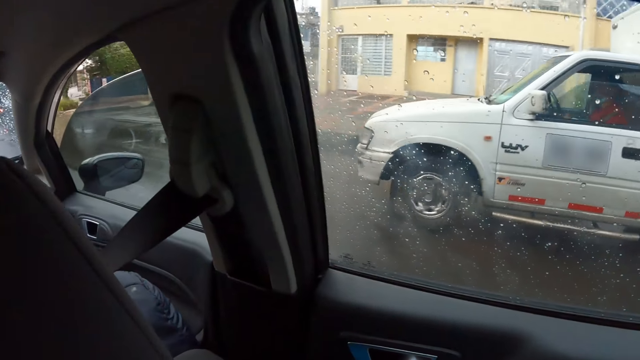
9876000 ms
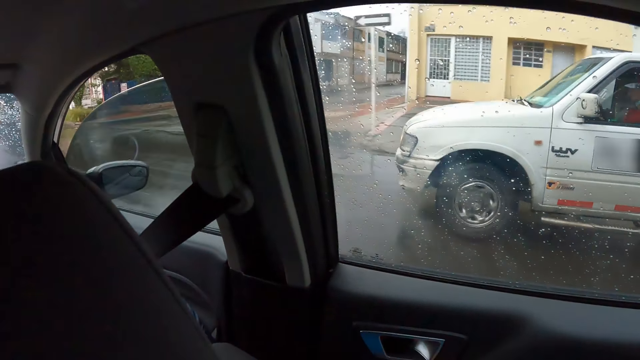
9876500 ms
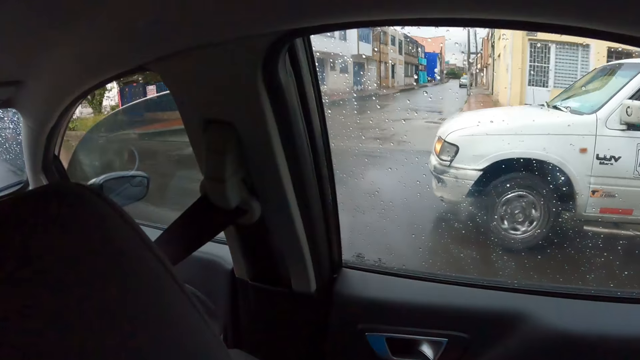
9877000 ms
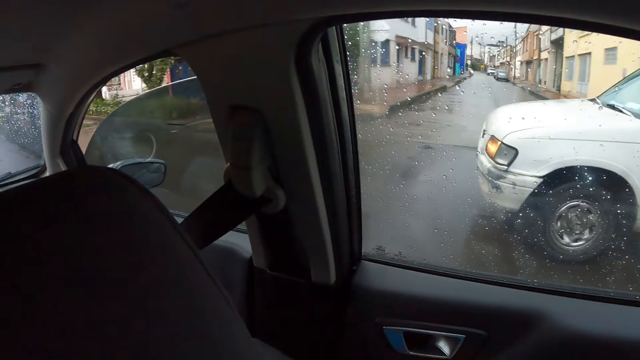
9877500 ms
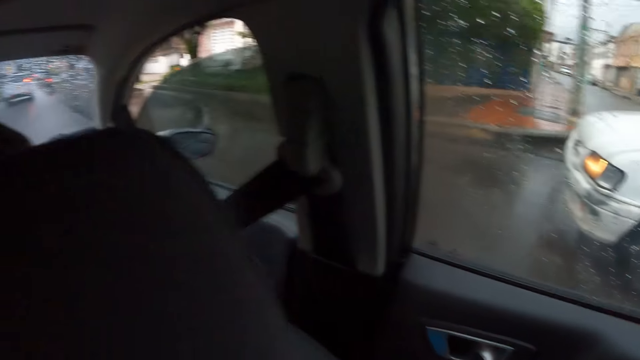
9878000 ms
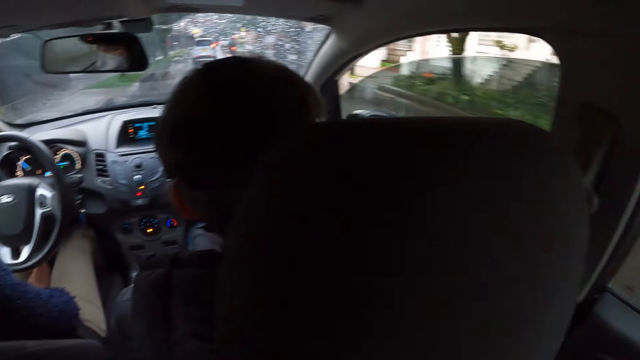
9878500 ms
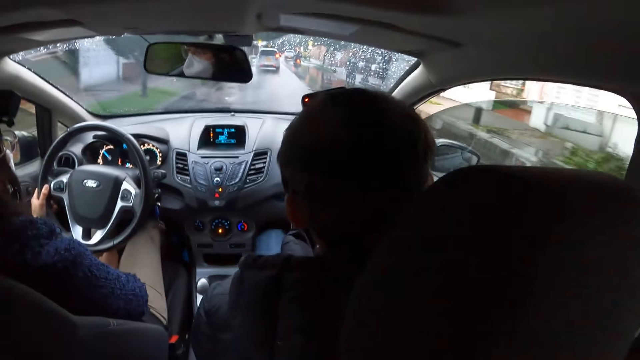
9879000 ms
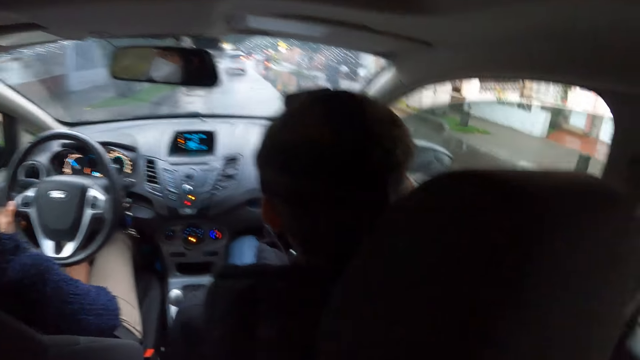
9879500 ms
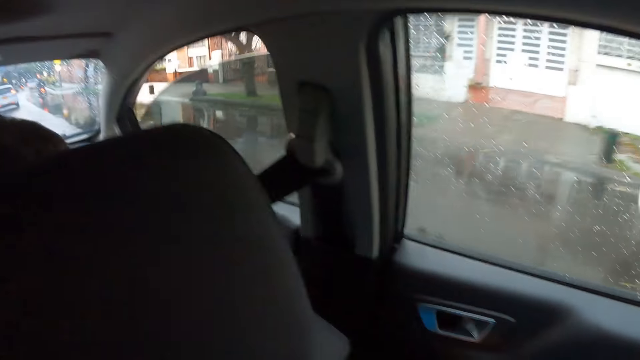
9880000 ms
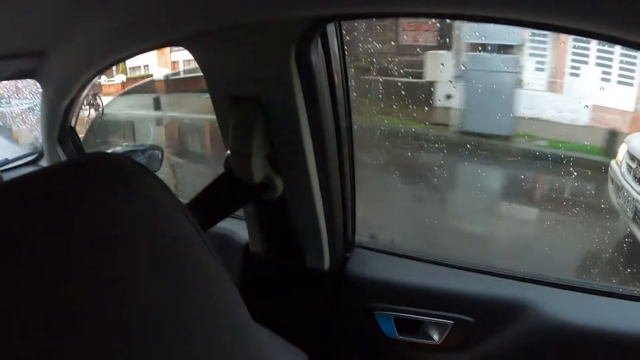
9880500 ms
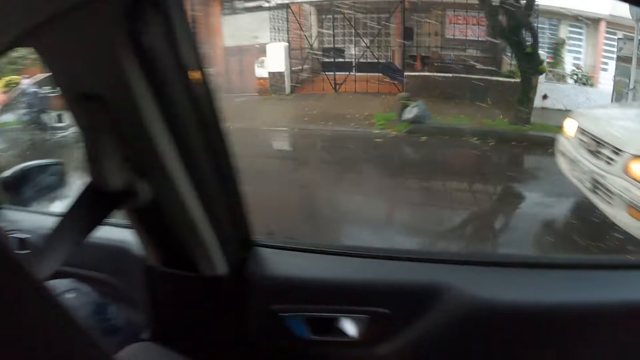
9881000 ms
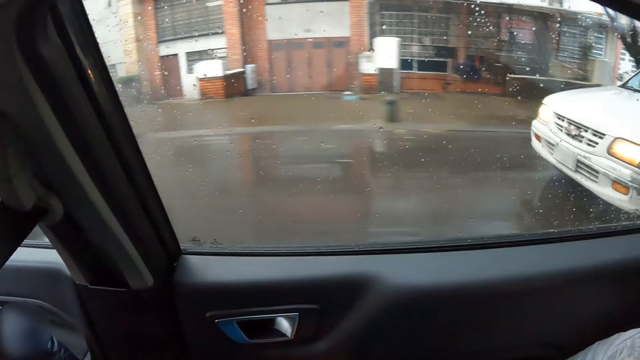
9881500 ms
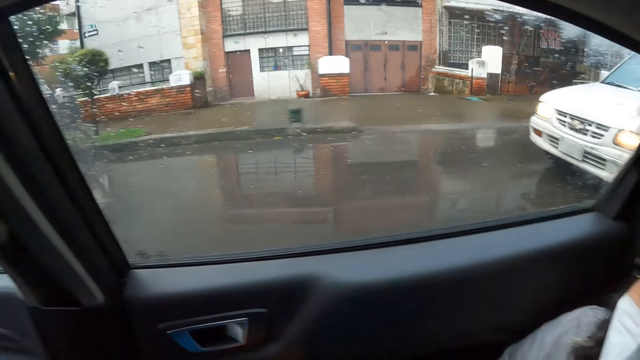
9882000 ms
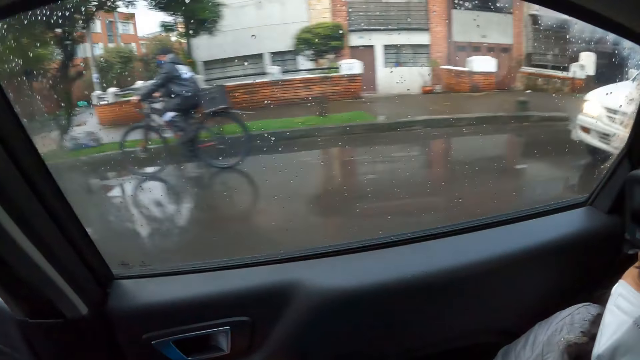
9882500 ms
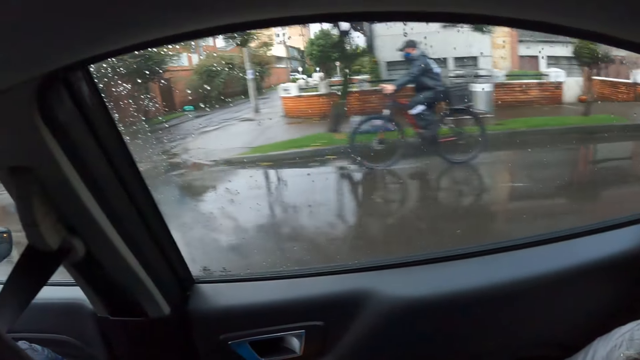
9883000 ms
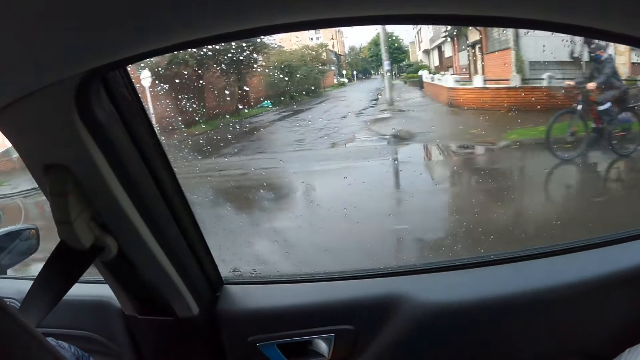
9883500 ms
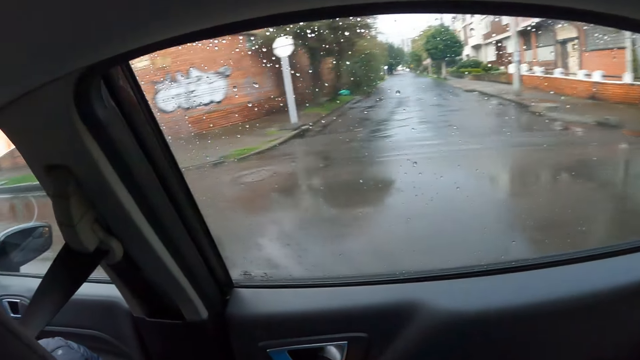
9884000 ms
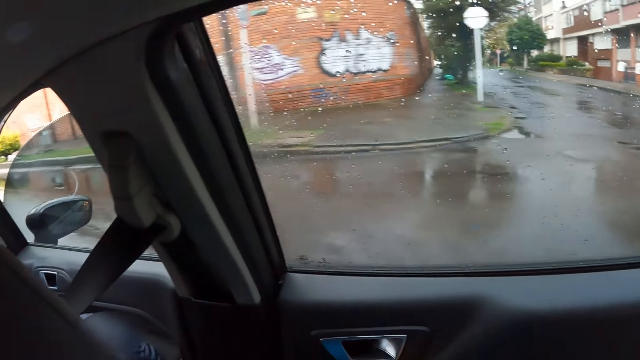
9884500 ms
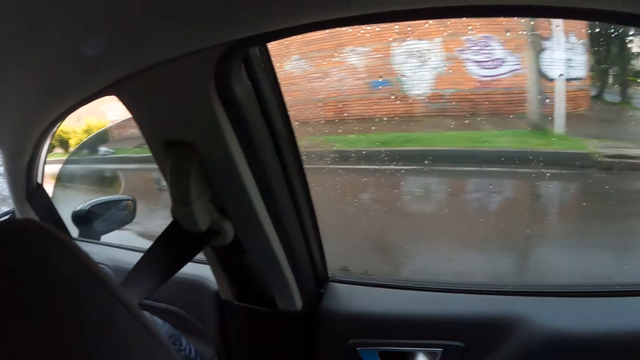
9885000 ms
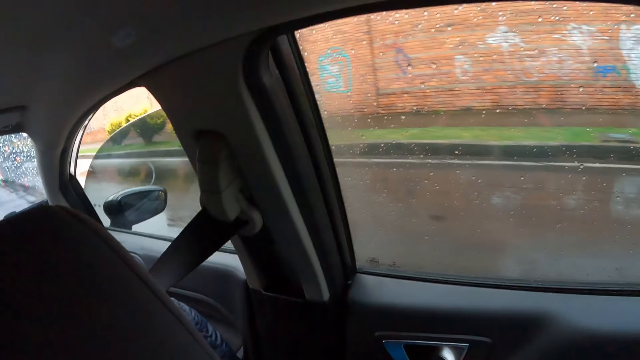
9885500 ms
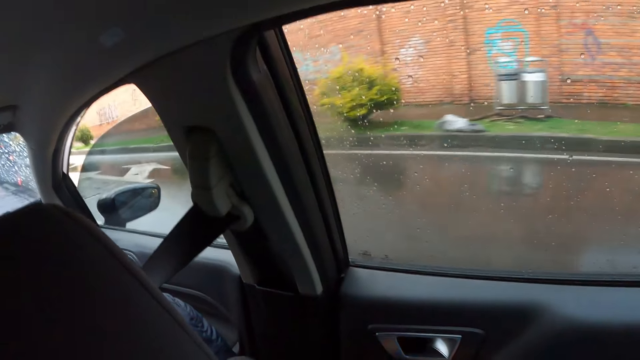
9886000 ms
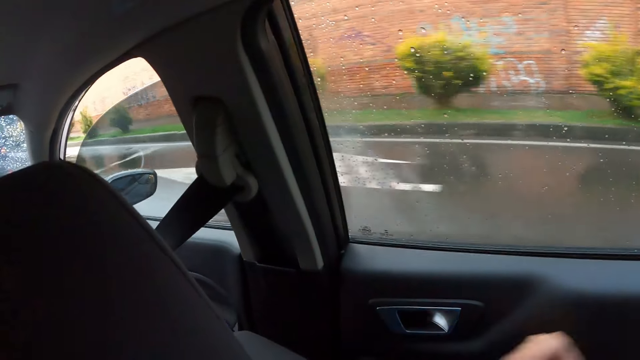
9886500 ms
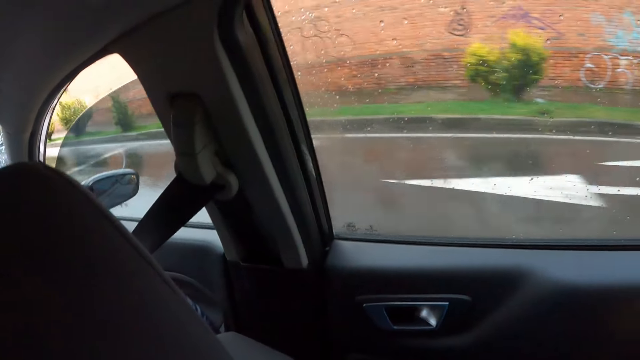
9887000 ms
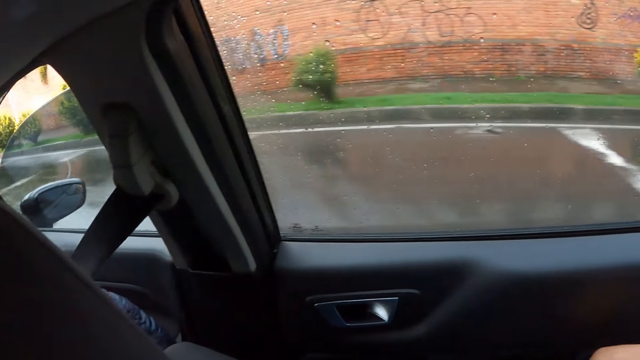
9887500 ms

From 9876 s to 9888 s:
A woman drives a car. The camera wearer looks around. A bicycle drives past the woman.

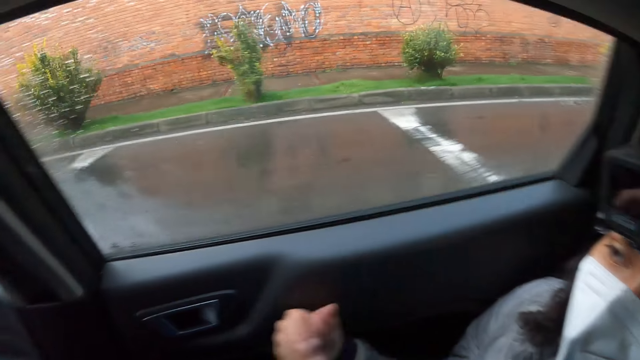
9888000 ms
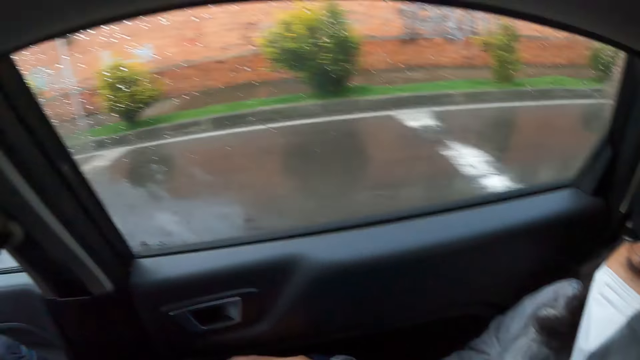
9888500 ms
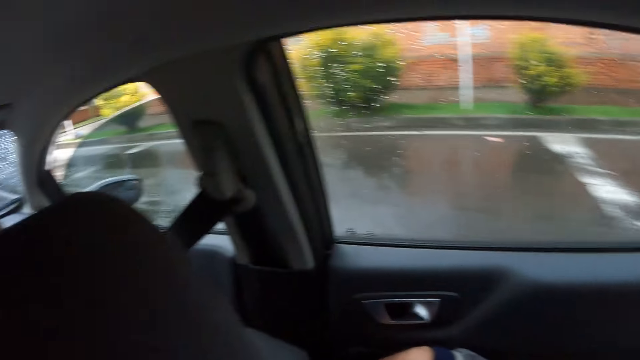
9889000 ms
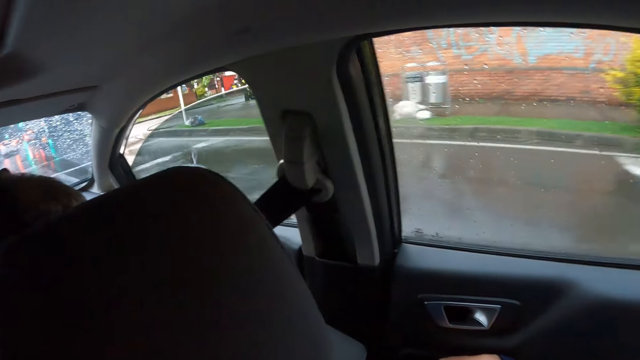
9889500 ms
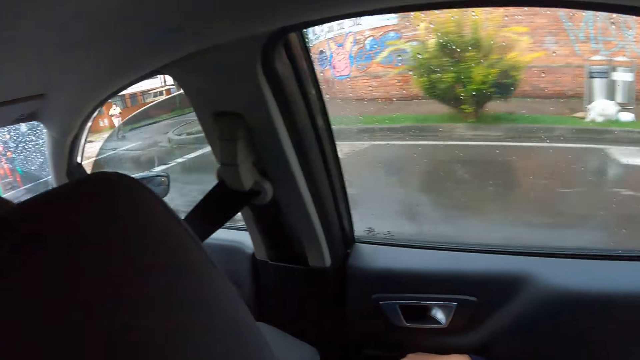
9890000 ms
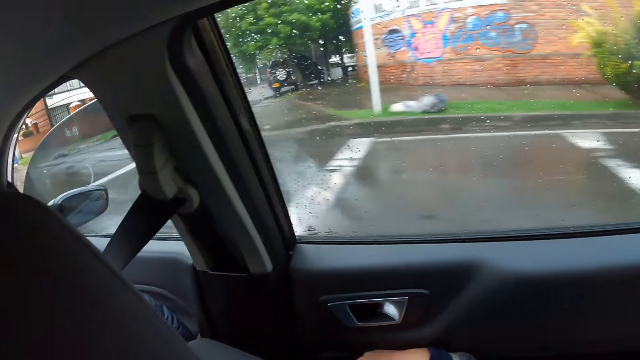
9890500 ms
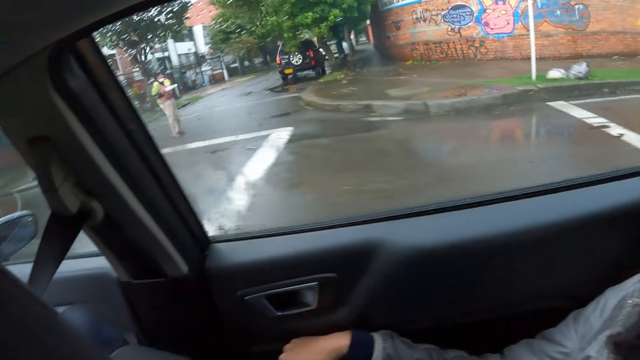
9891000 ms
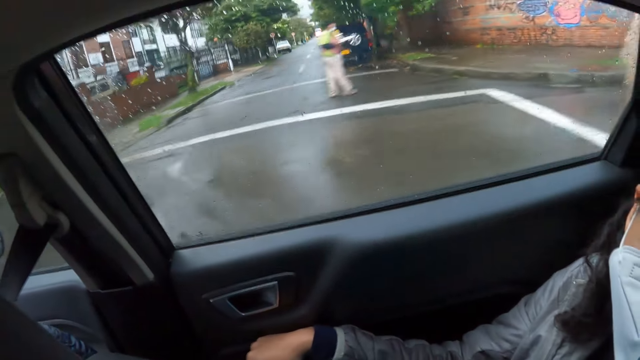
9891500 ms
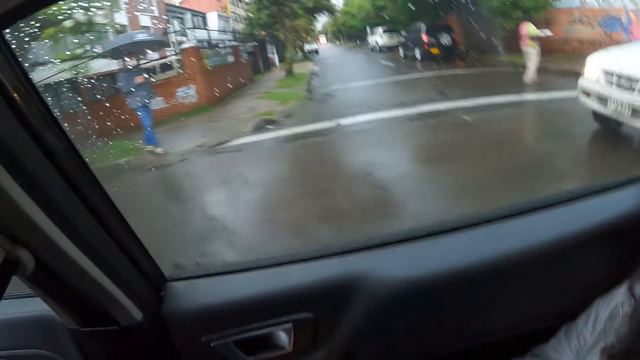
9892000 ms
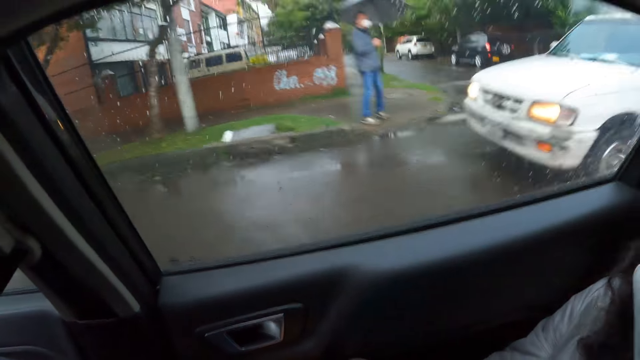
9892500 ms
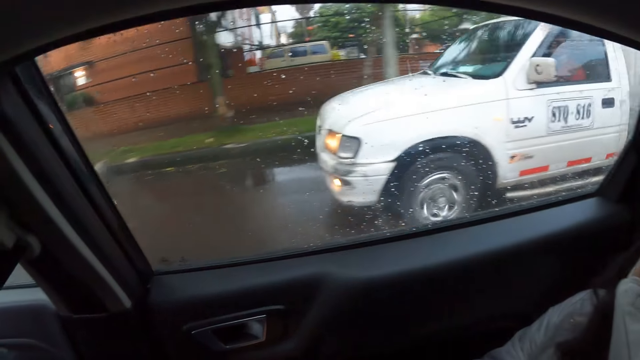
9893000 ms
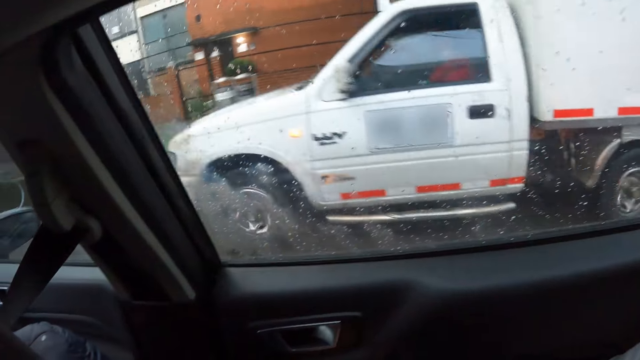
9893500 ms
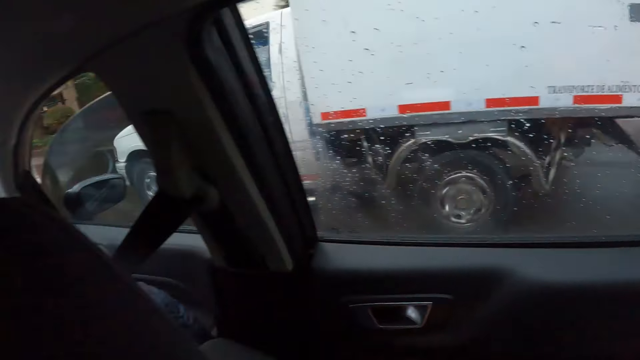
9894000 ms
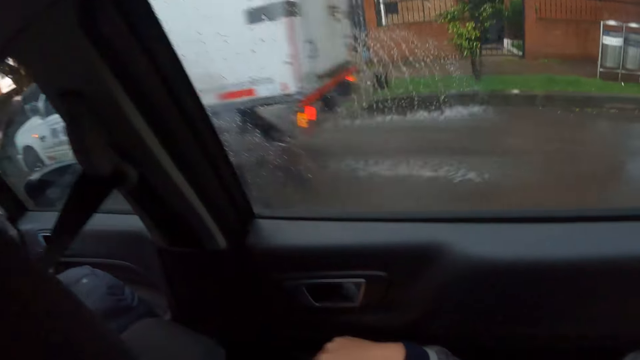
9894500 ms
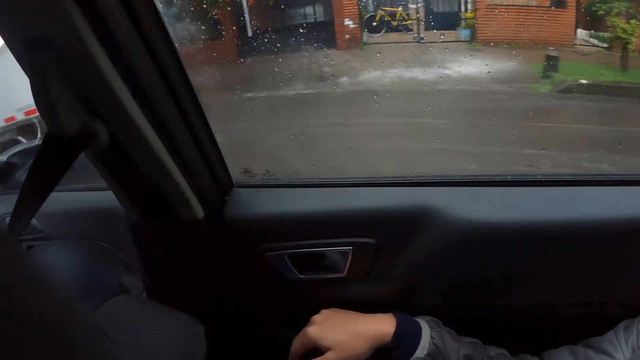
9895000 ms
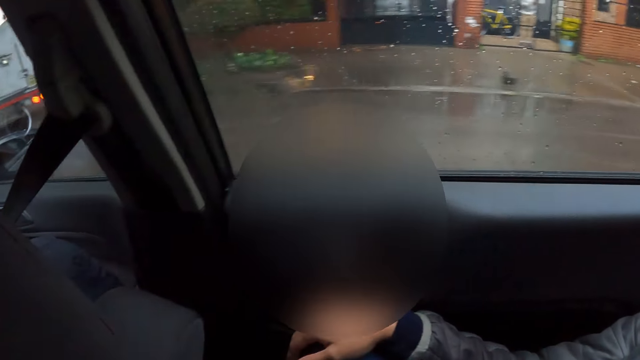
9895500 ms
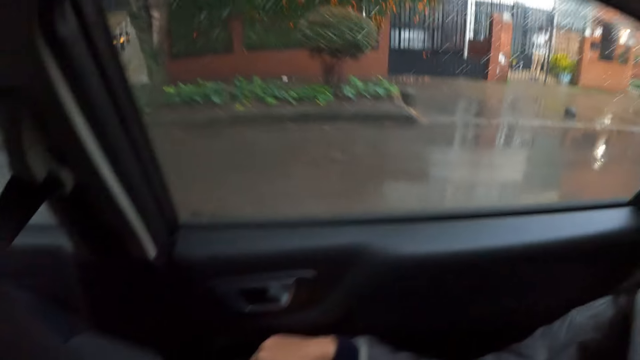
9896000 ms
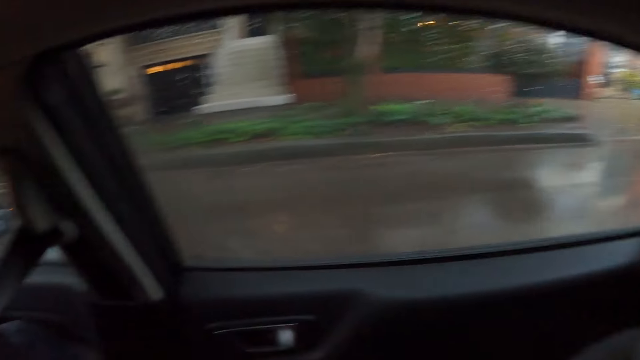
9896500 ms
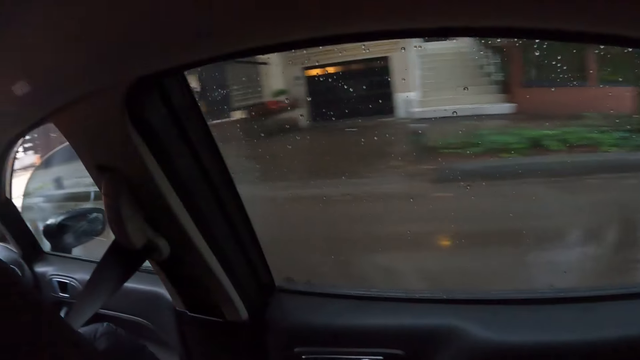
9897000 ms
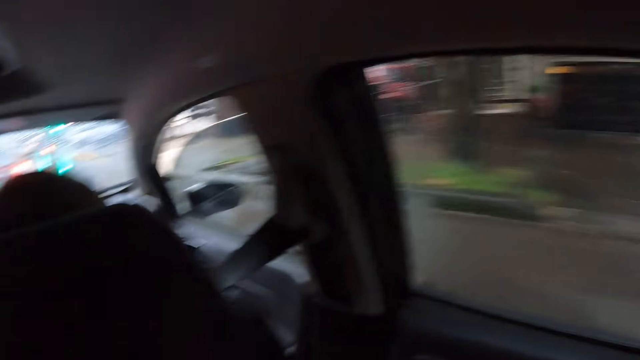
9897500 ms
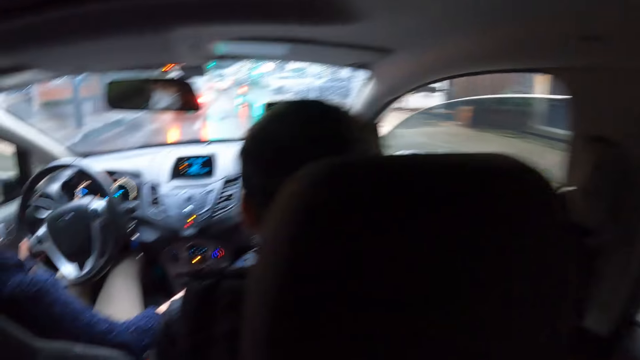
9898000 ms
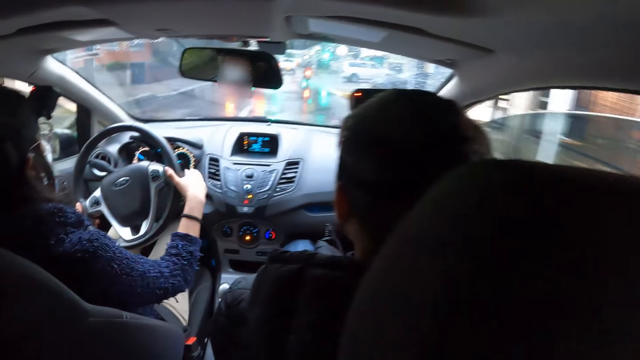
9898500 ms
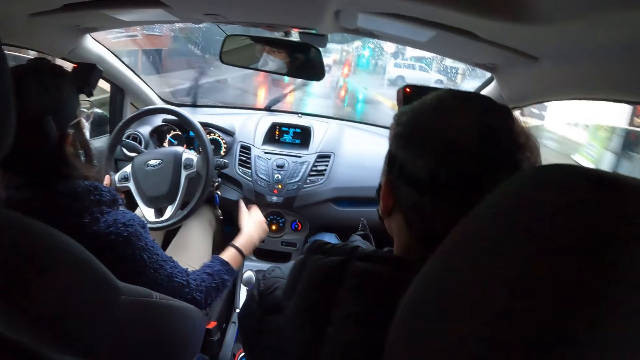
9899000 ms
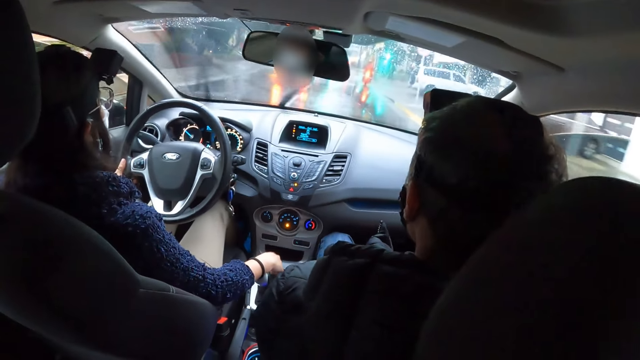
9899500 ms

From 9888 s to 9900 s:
The white truck drives past the woman. The woman touches the car steering with her right hand. The woman turns on a wiper.
